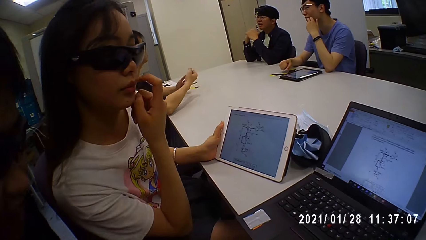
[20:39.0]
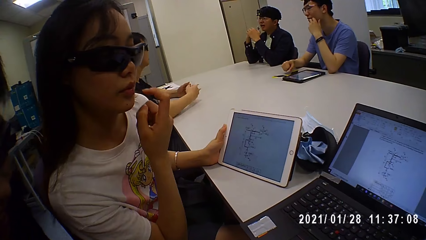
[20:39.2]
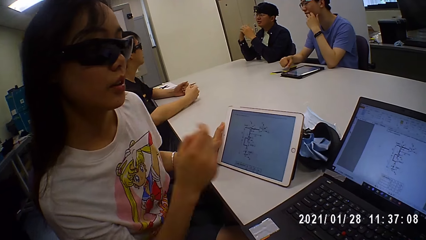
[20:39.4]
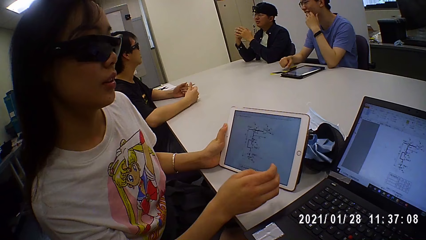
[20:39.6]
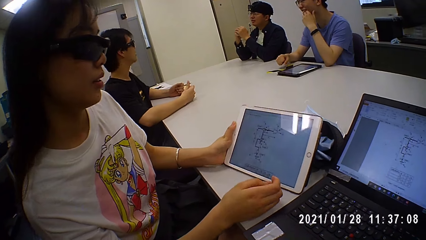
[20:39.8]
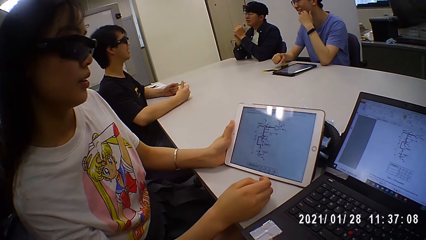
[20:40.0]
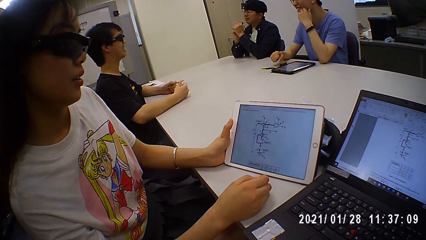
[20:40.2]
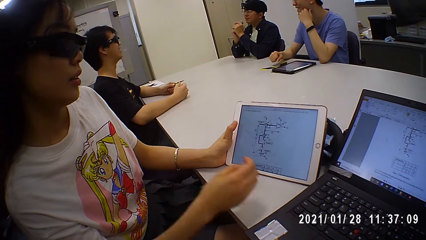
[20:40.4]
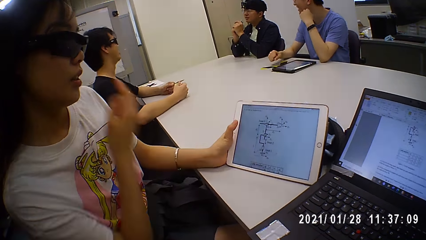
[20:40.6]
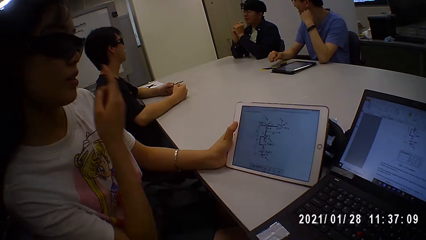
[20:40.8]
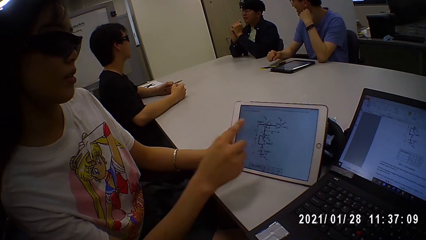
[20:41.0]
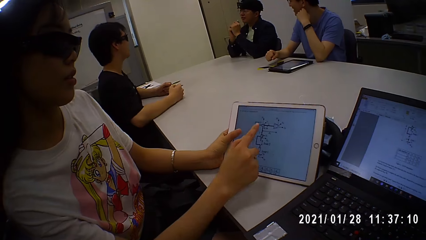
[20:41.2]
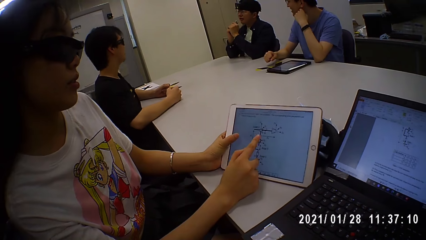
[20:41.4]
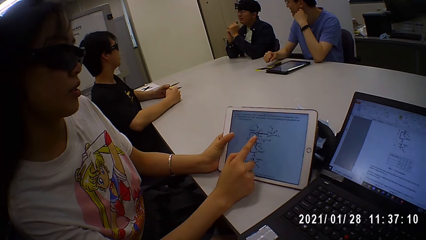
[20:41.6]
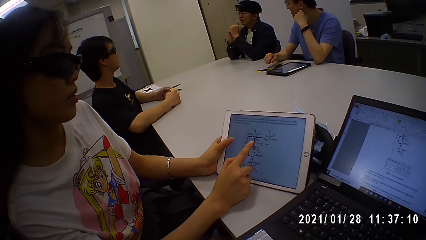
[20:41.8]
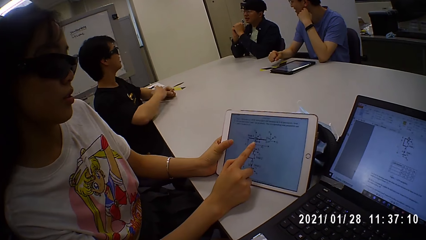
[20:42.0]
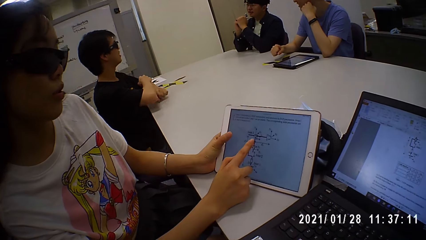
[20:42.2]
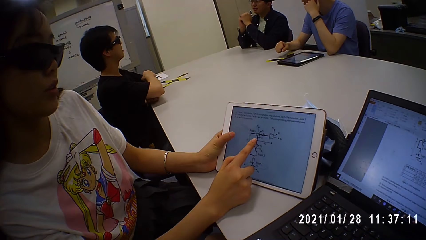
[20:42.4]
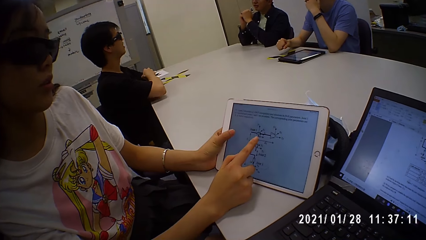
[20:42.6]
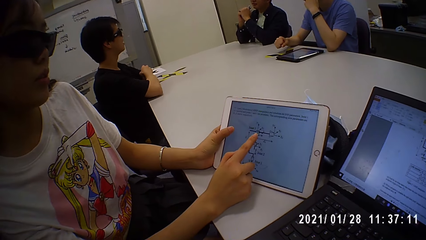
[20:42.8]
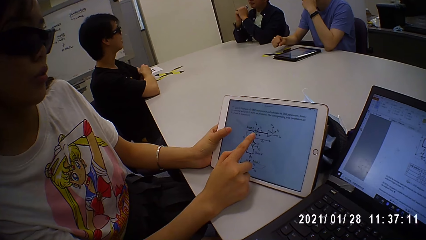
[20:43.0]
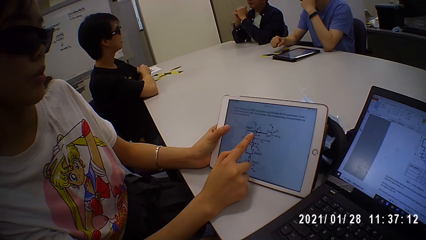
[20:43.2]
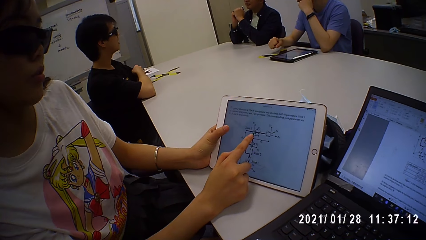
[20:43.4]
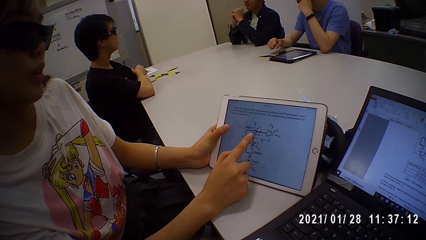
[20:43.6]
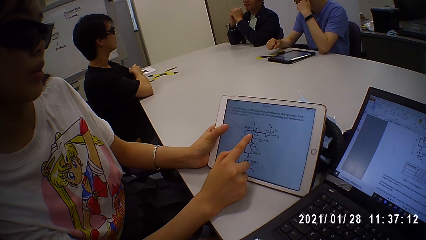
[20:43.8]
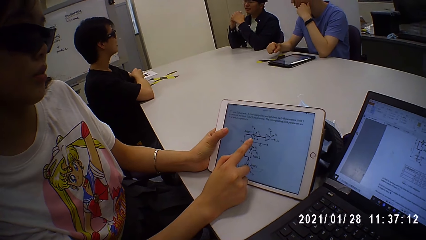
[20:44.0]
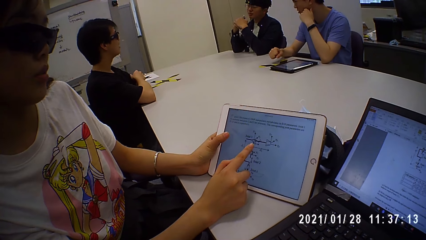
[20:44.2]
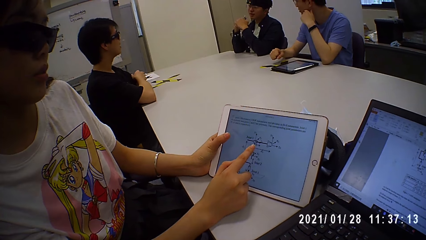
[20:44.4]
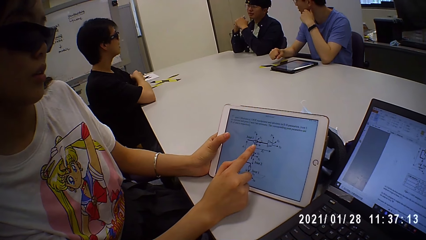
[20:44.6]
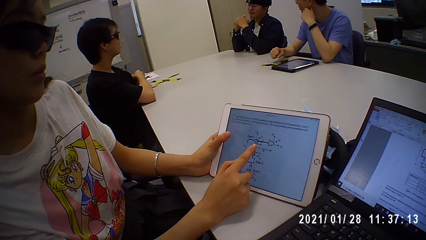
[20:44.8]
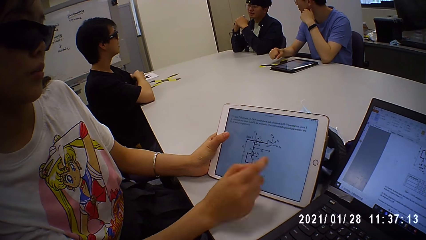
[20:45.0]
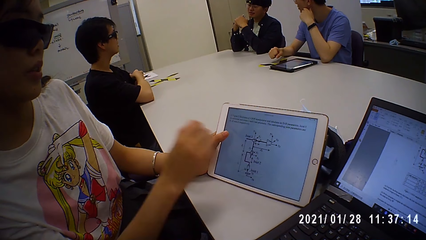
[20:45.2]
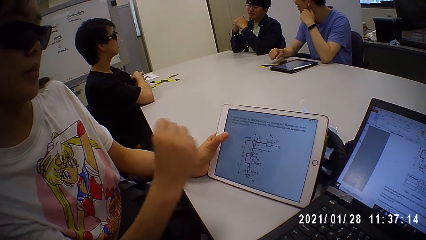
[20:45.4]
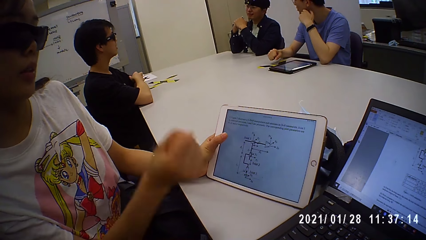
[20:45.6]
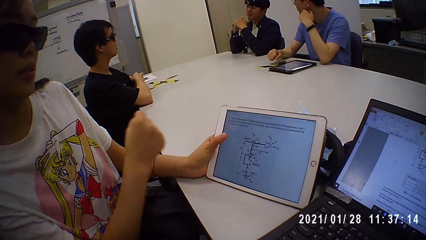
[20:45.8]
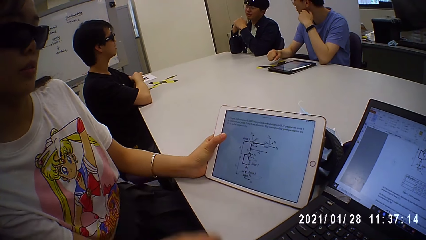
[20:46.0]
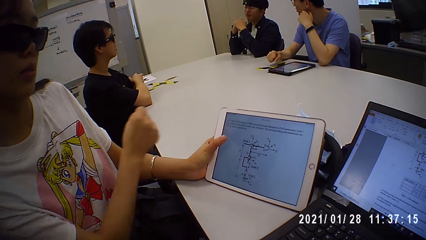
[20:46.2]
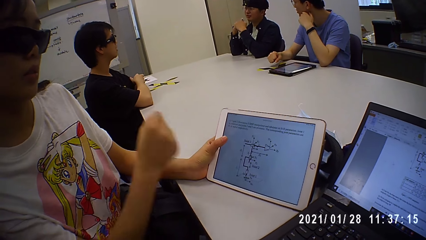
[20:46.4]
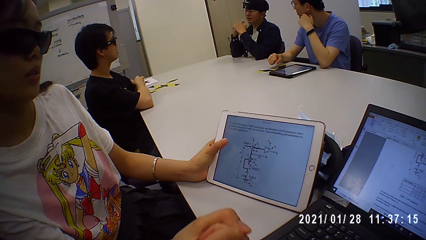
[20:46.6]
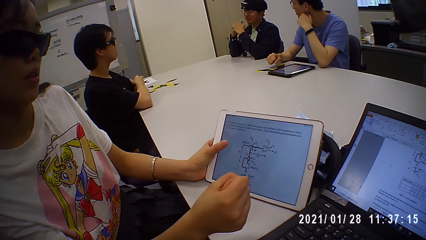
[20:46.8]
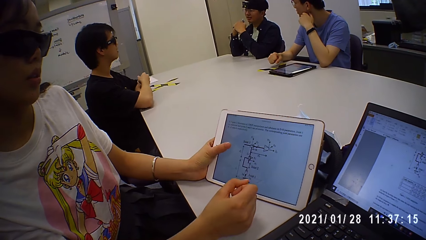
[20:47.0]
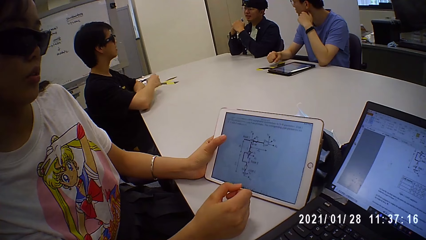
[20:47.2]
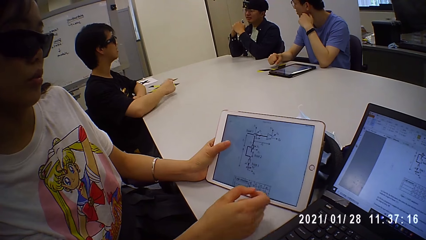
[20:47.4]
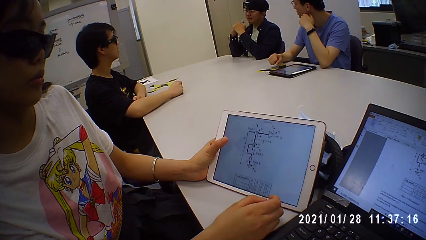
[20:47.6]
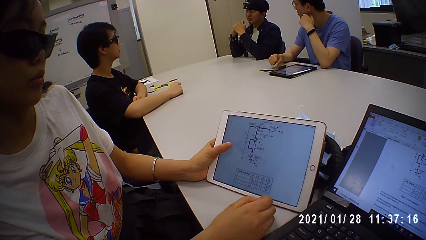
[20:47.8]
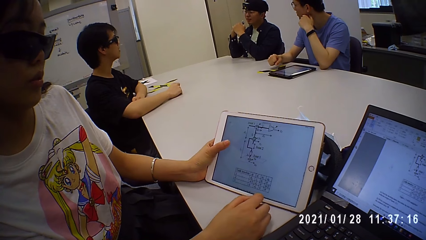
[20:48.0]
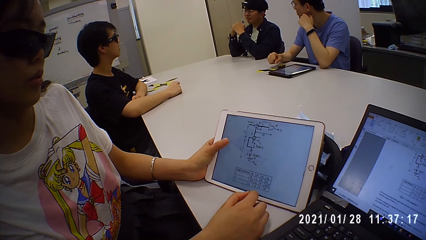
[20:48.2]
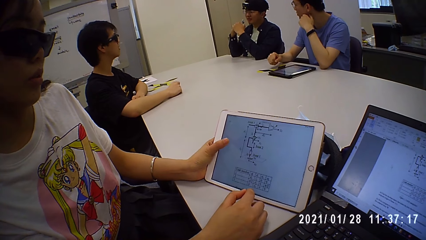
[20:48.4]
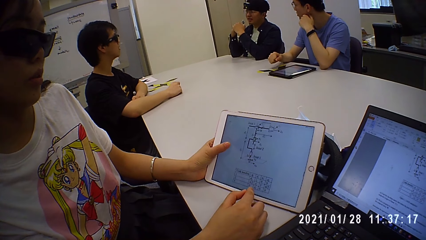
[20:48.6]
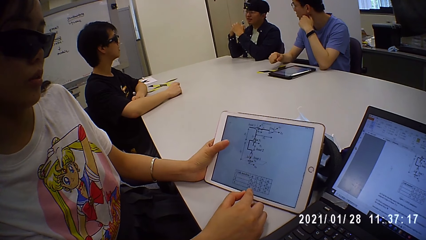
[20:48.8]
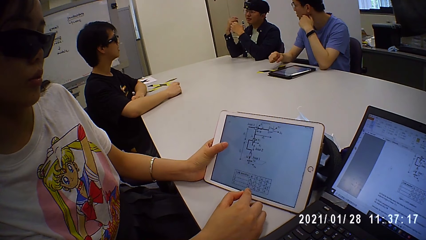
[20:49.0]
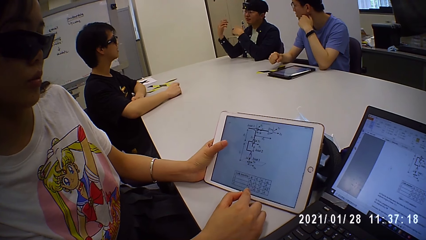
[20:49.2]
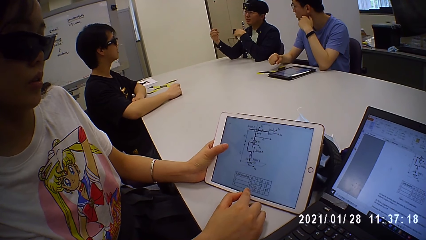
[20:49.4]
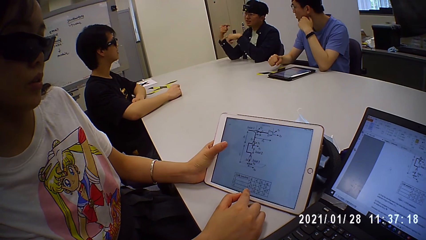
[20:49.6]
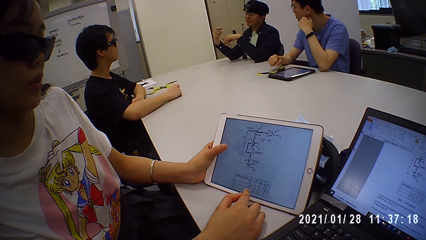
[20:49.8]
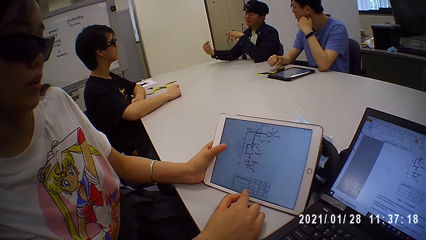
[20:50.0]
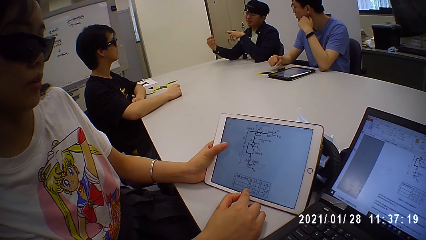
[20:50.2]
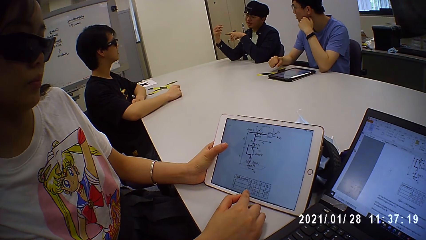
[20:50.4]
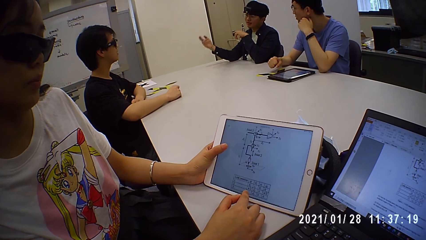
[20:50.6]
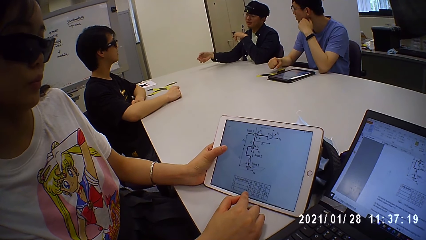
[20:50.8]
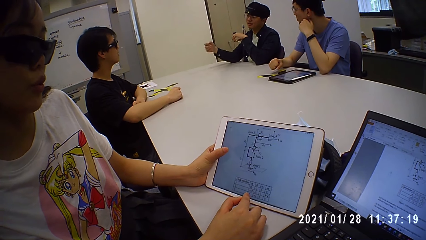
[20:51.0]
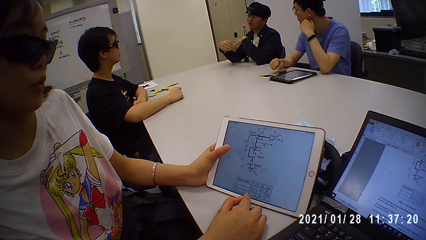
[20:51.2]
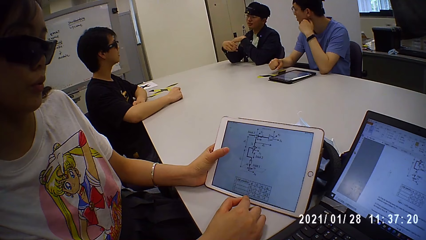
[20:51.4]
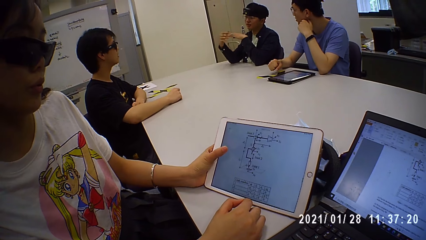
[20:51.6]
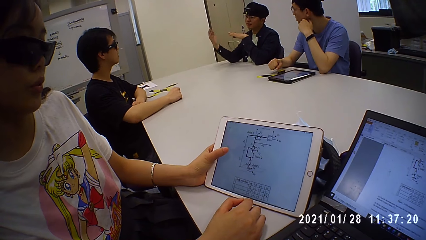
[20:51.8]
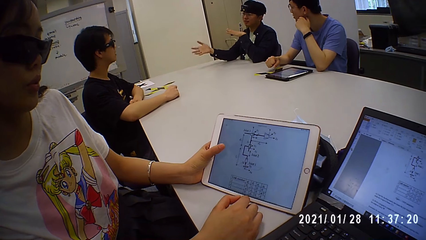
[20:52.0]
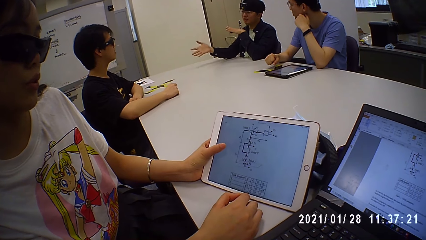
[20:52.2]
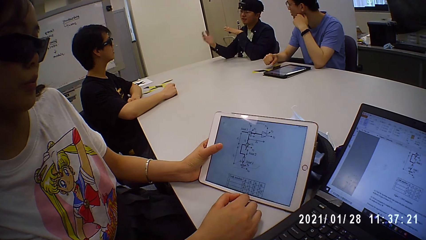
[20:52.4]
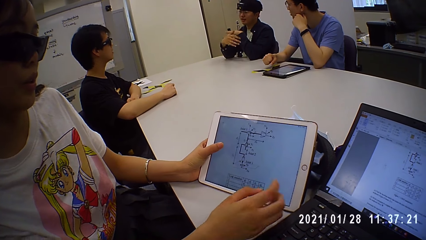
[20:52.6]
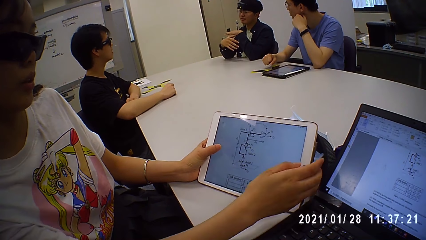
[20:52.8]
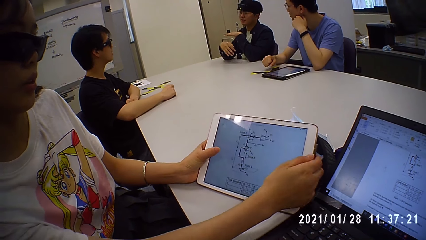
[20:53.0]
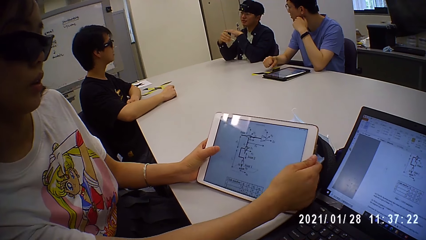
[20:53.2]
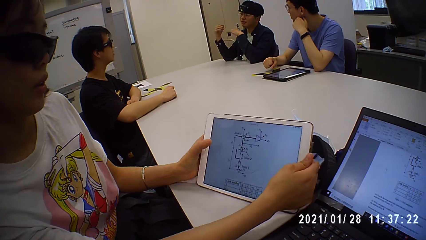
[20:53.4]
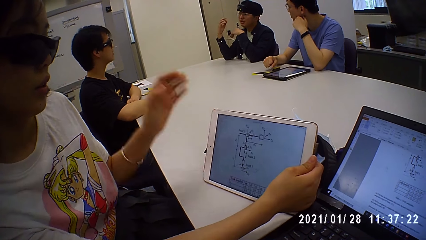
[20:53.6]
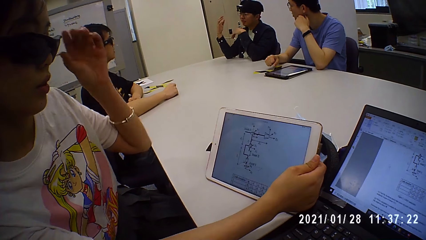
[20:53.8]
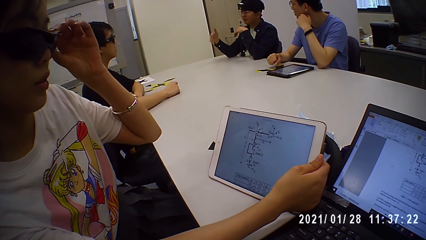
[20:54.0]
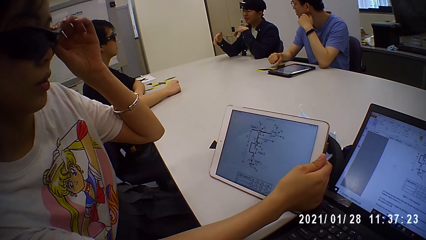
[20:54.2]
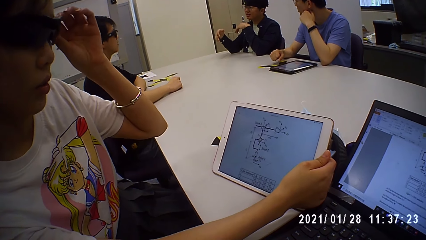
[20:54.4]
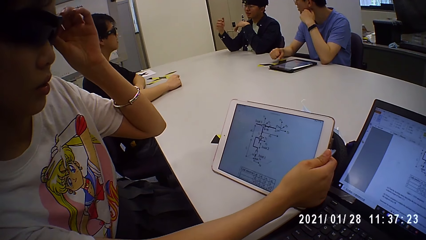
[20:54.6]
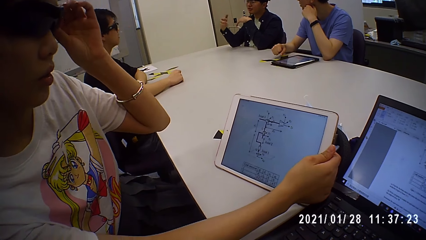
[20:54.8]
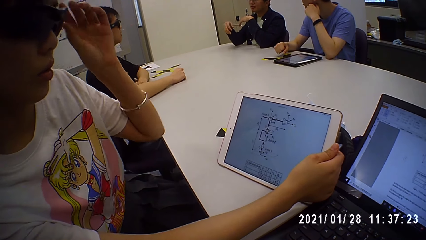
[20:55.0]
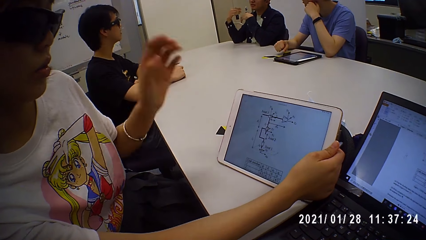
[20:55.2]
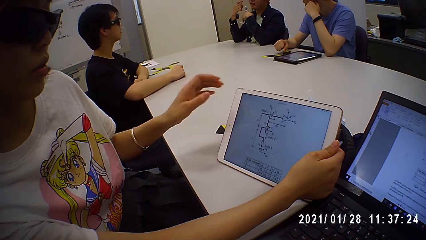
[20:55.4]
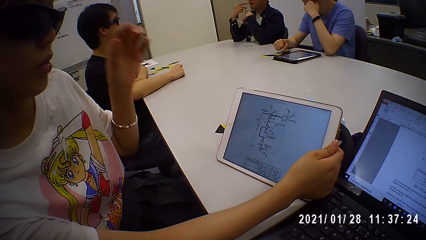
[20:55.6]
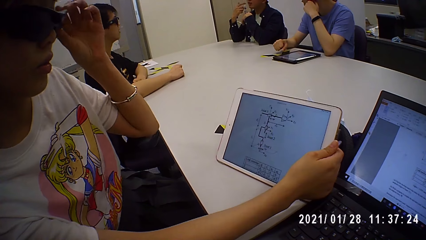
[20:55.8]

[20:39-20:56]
The woman touches her face with her right hand. The woman looks at the laptop. The man places his right hand on the table. The woman places her right hand on the table and moves the tablet on the table with her left hand. The woman touches her nose with her right hand, touches the tablet, places her right hand on the table, and operates the tablet on the table with her left hand. The man folds his hands on the table. The woman moves the hand. The woman places her right hand on the table and operates the tablet on the table with her left hand. The man places his right hand on the table. The woman holds the tablet on the table with her right hand, adjusts the pair of sunglasses on her face with her left hand, and touches the glasses.
